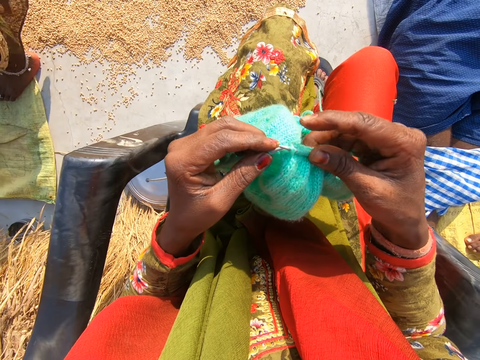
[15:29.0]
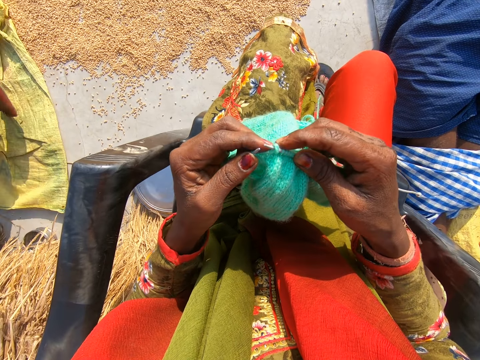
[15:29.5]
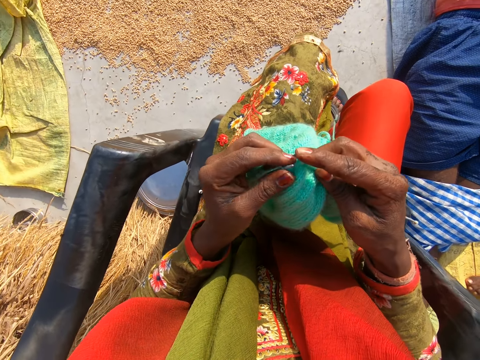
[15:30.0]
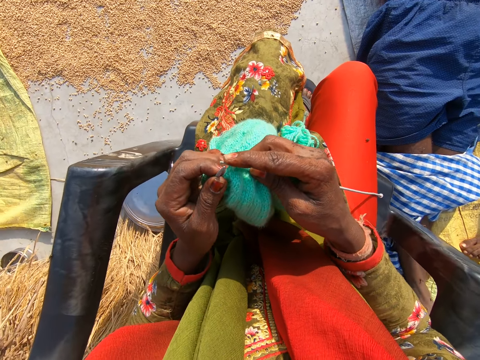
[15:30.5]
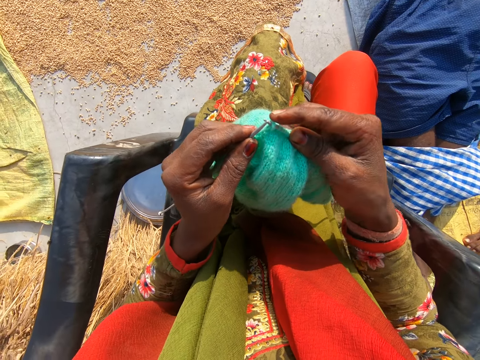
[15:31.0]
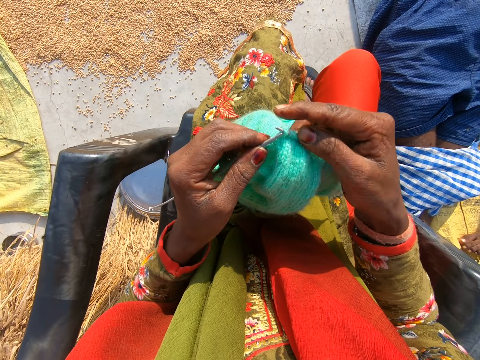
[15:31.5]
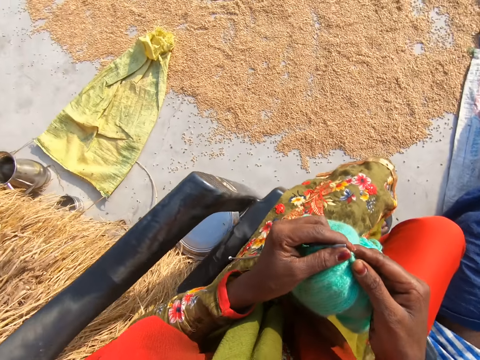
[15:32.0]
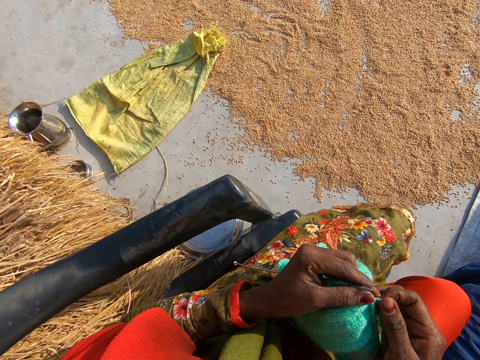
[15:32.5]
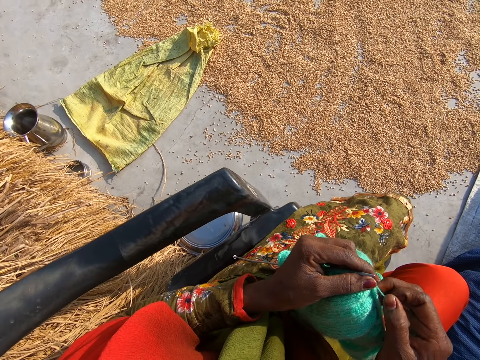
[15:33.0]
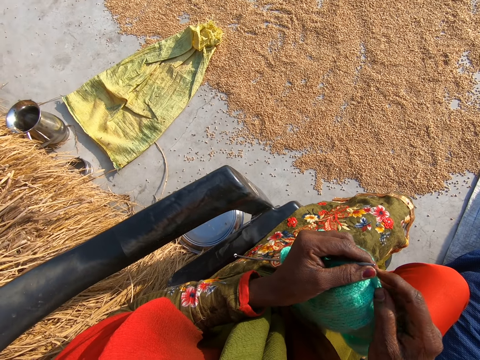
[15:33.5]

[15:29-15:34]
A woman walks a bit.

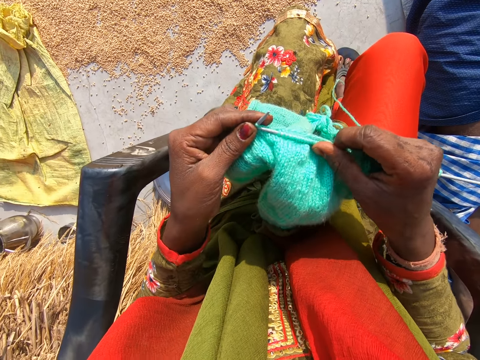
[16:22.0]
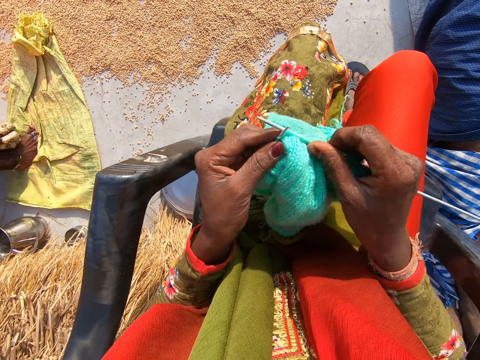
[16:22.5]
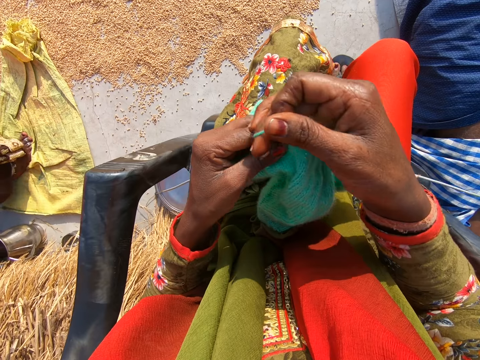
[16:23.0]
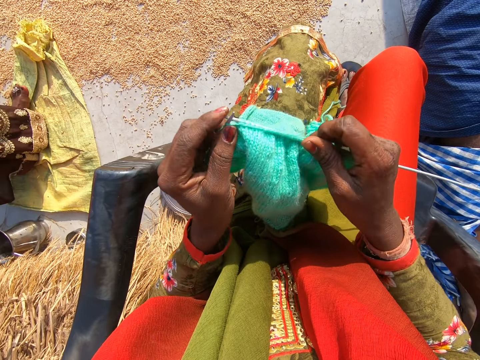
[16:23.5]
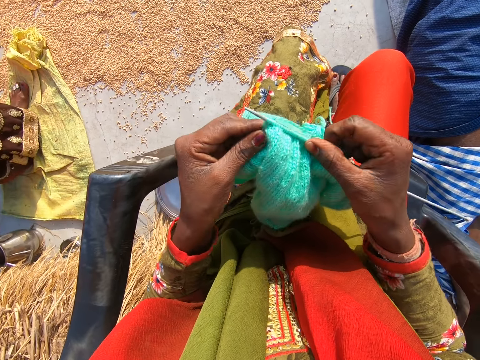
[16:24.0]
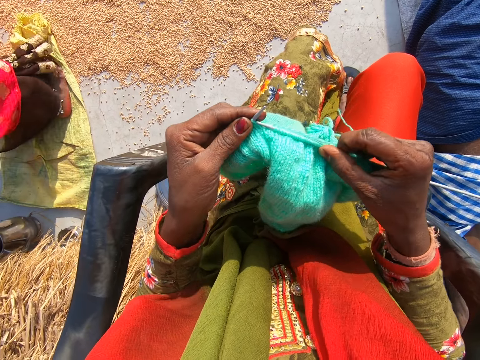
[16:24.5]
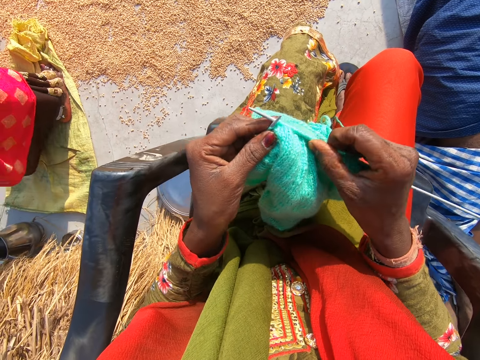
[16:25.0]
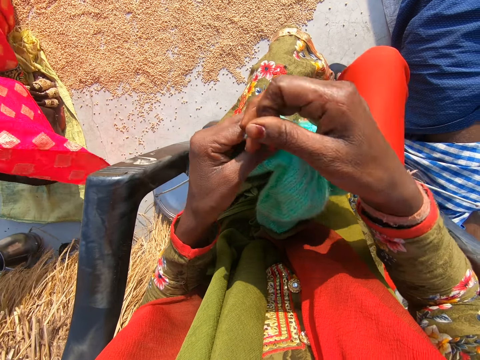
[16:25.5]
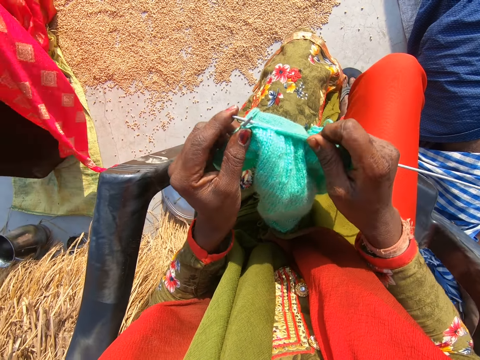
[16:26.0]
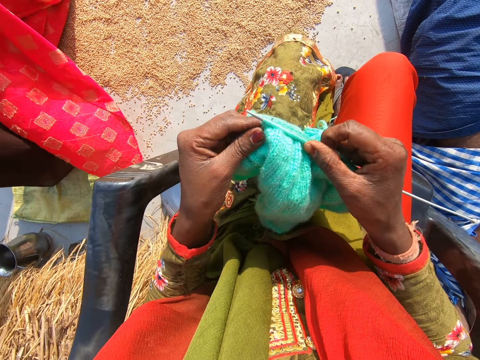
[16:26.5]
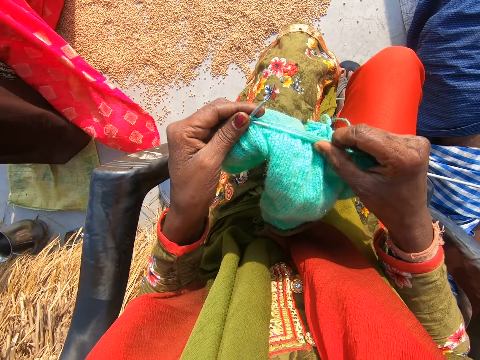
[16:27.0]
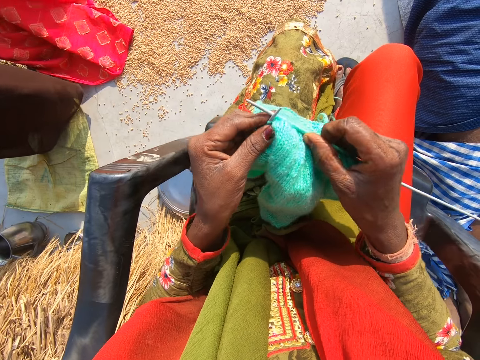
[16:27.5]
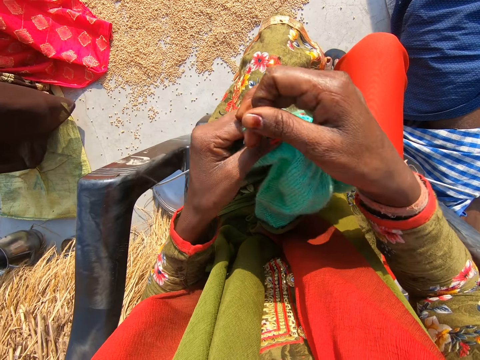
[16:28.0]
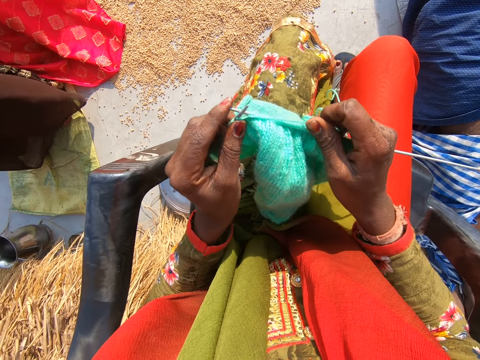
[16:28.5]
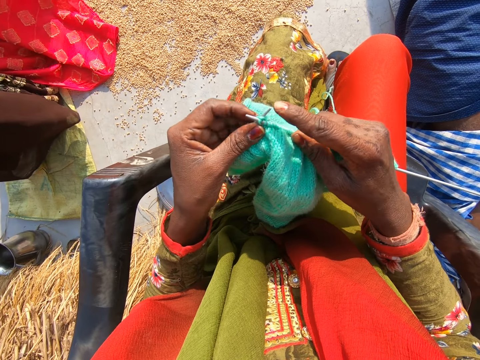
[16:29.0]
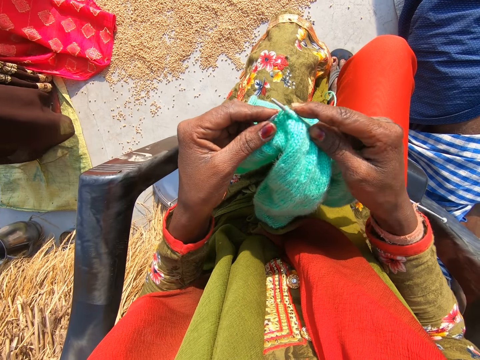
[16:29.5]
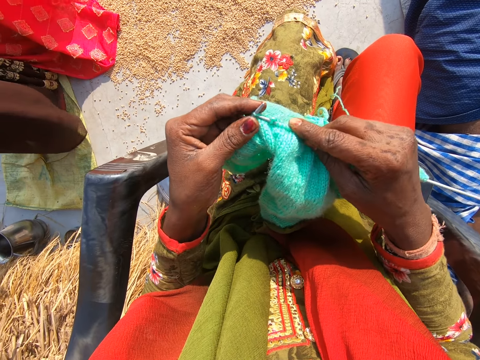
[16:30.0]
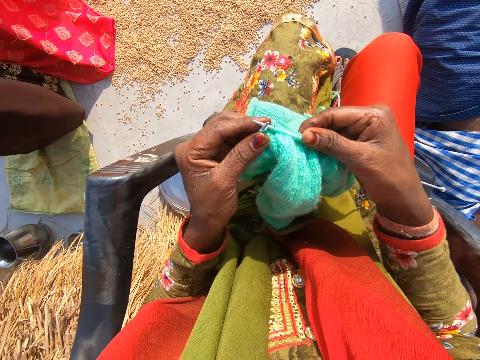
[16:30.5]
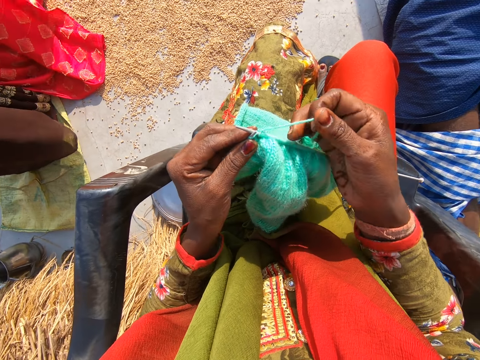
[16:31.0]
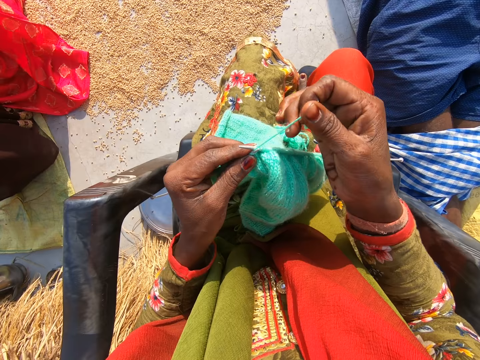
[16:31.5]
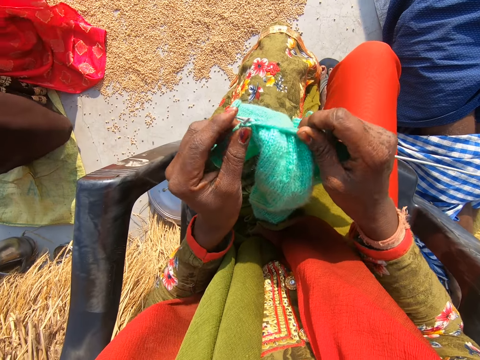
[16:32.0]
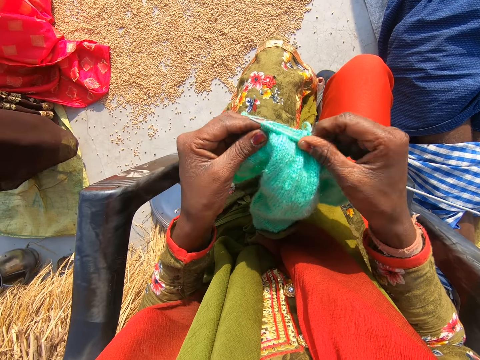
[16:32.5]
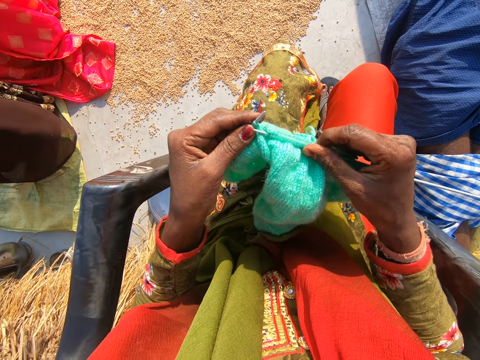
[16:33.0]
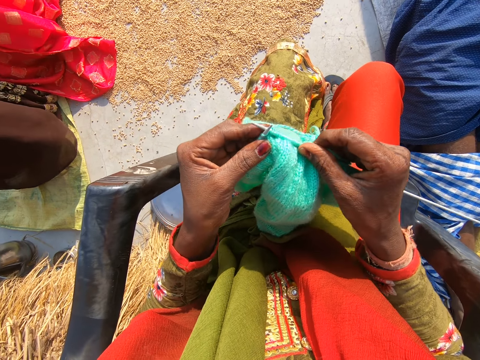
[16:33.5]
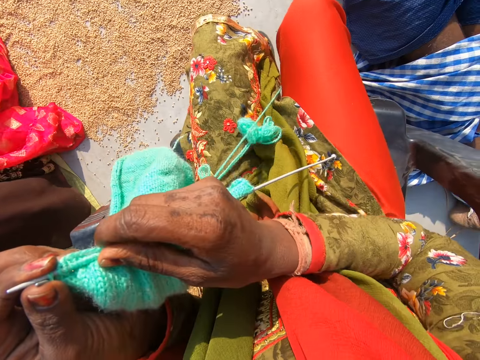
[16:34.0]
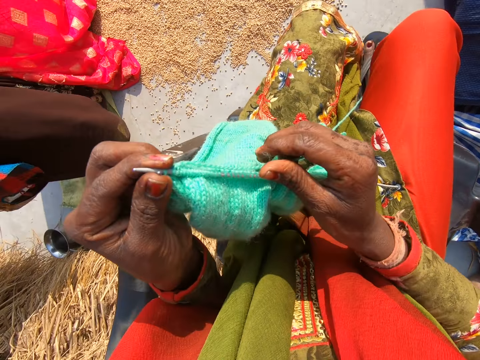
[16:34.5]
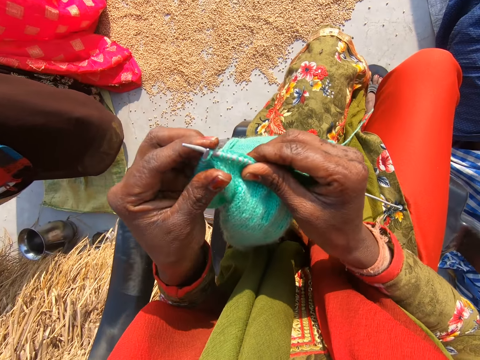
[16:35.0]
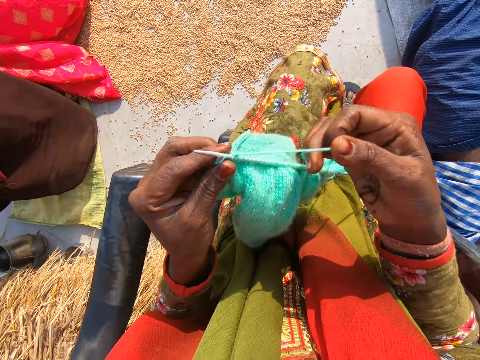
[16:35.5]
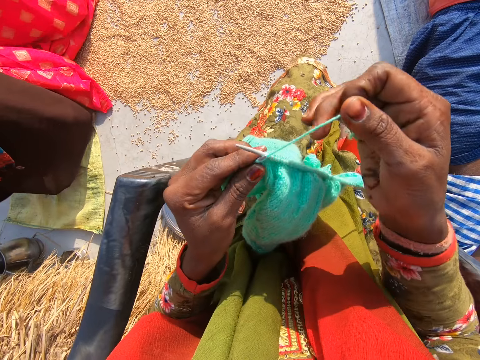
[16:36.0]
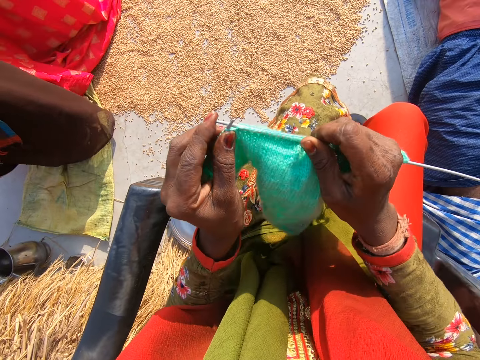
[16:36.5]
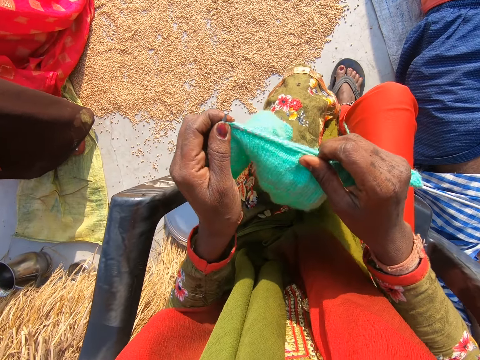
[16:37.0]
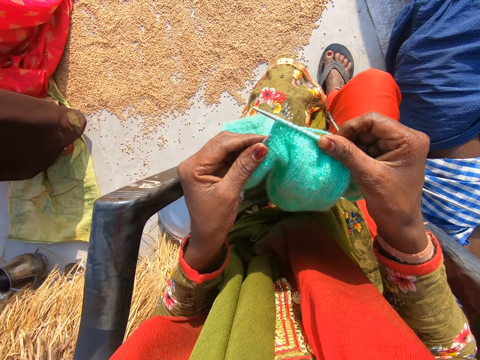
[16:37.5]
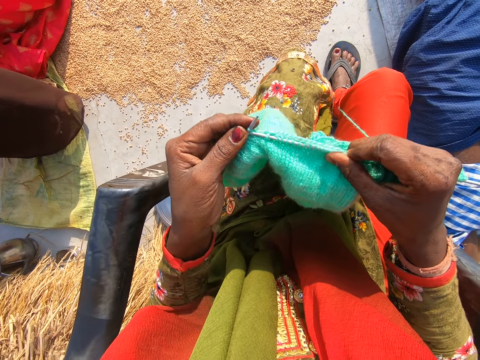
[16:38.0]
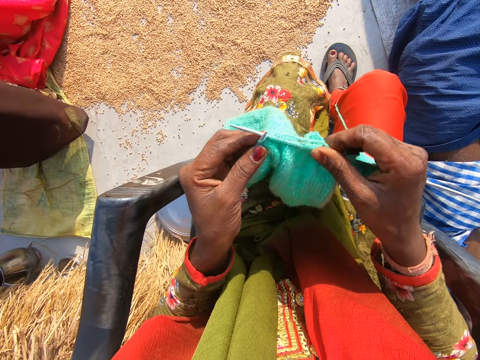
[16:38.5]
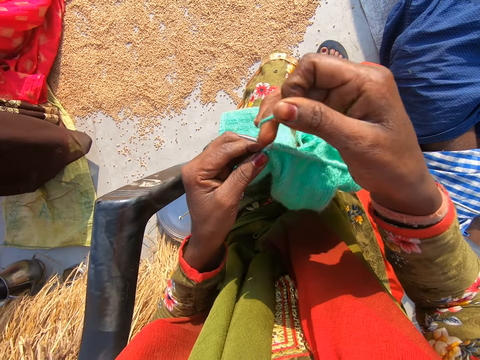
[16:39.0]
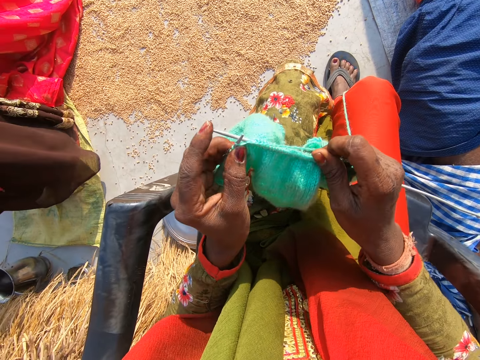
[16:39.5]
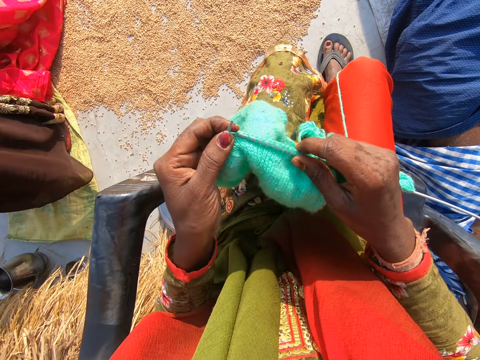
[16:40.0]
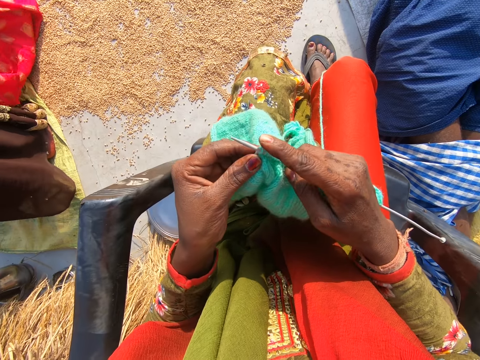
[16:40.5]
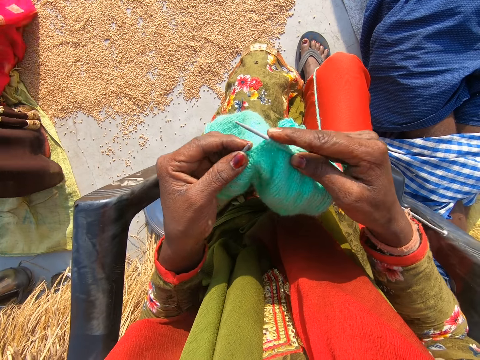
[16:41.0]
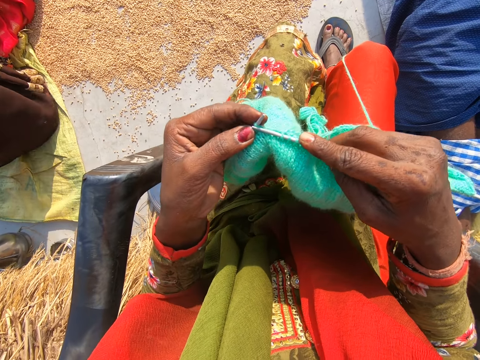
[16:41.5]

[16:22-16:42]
A woman walks around the compound. The woman folds another cloth. The camera wearer converses with a man. She adjusts the cloth on the second needle with her right hand. She knits the cloth with the wool and the needles.

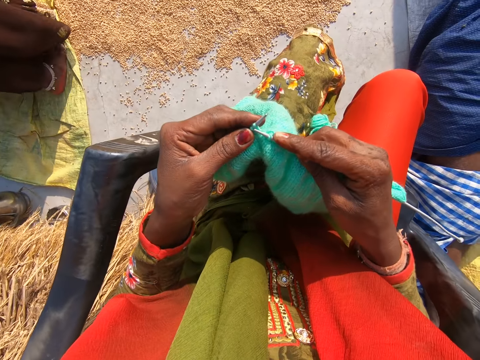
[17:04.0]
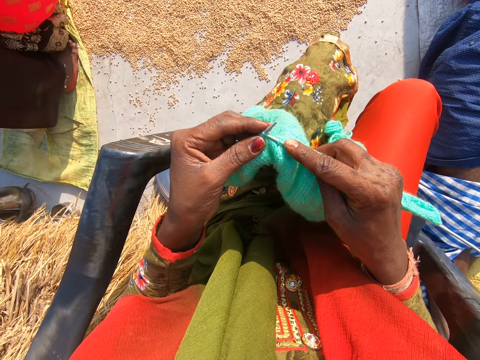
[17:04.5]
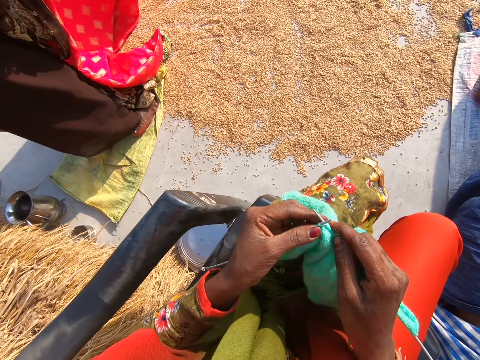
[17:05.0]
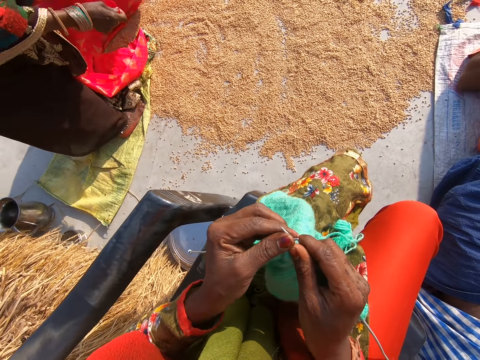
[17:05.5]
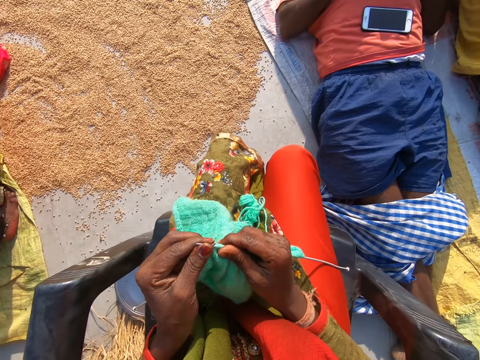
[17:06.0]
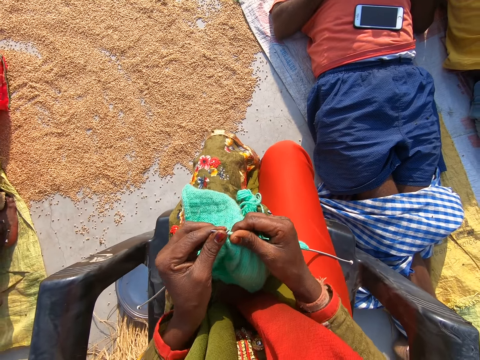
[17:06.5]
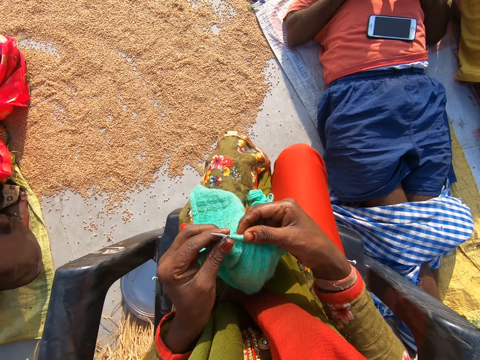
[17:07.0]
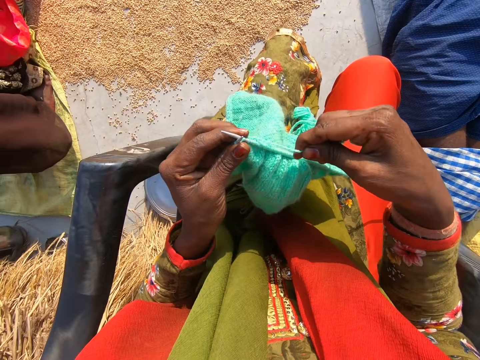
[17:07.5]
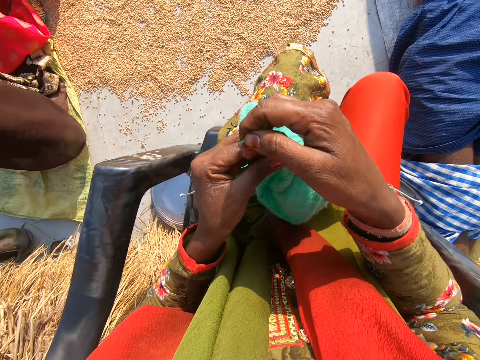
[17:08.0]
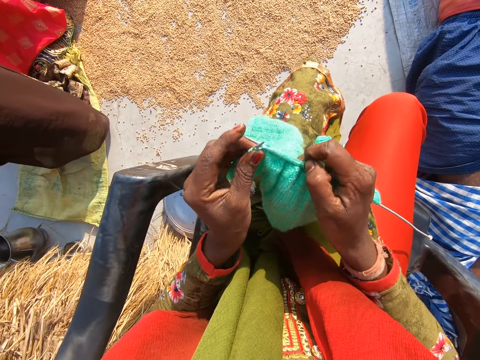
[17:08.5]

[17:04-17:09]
The camera wearer converses with a woman and a man. She adjusts the cloth on the second needle with her right hand. She knits the cloth with the wool and the needles.
